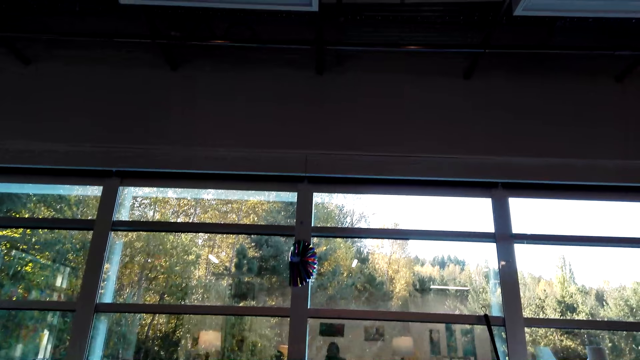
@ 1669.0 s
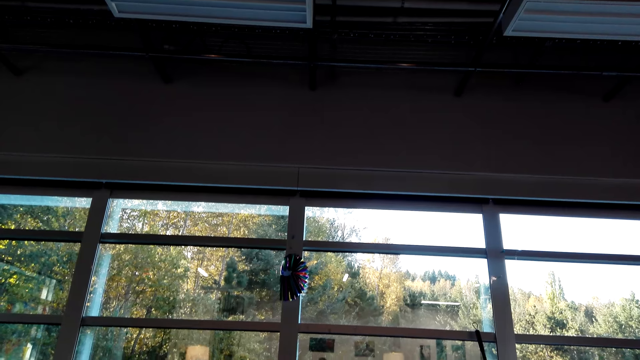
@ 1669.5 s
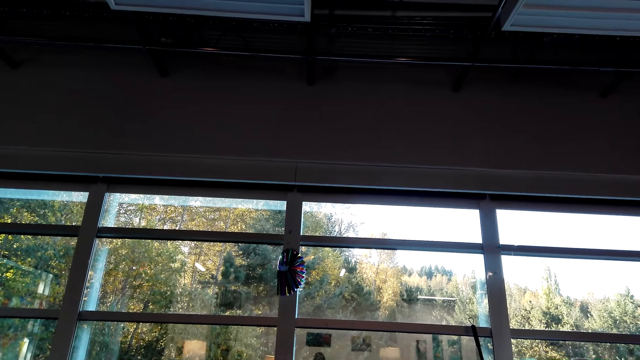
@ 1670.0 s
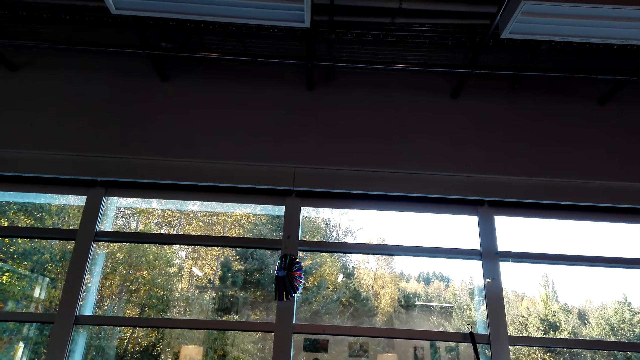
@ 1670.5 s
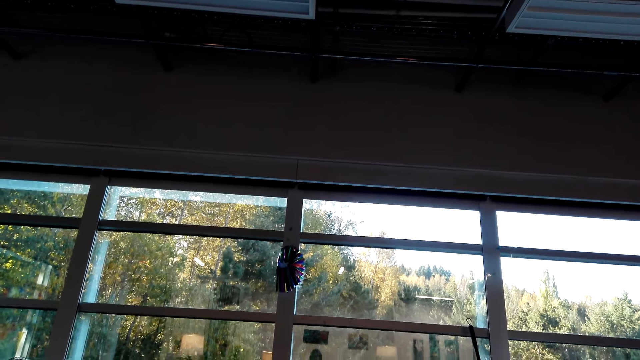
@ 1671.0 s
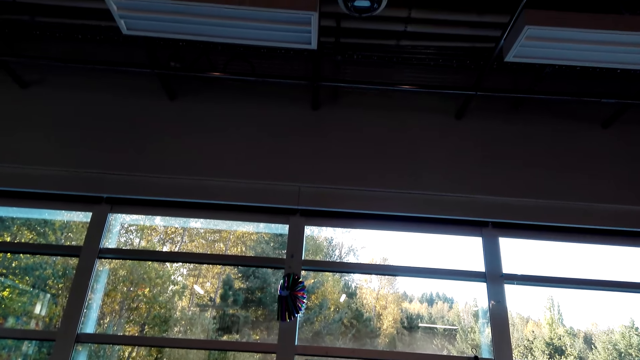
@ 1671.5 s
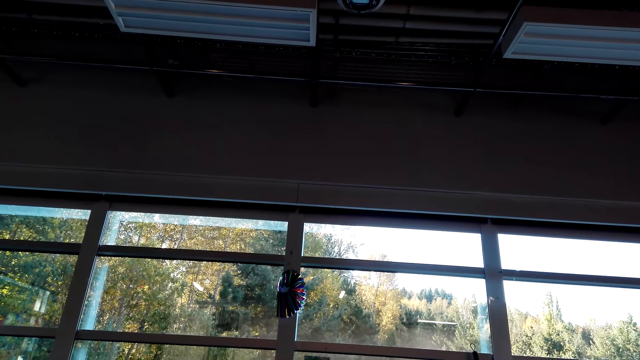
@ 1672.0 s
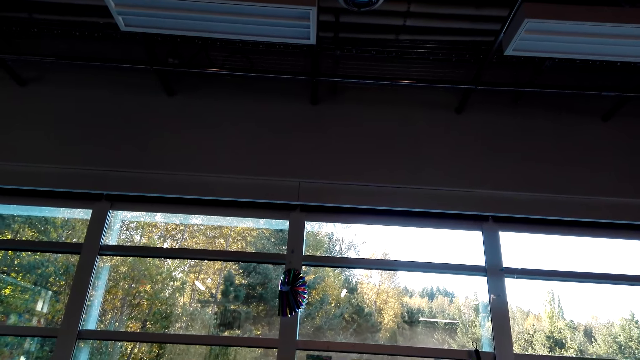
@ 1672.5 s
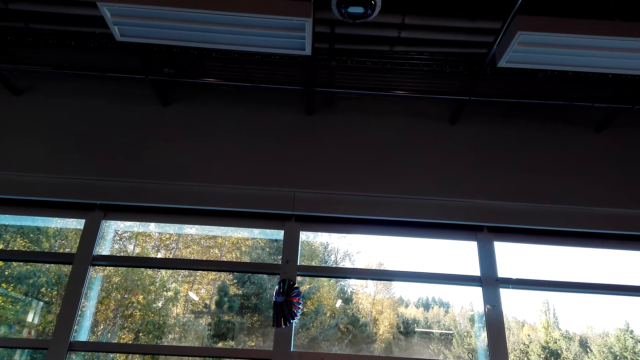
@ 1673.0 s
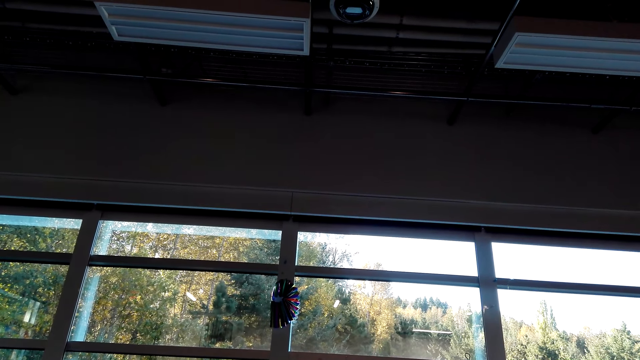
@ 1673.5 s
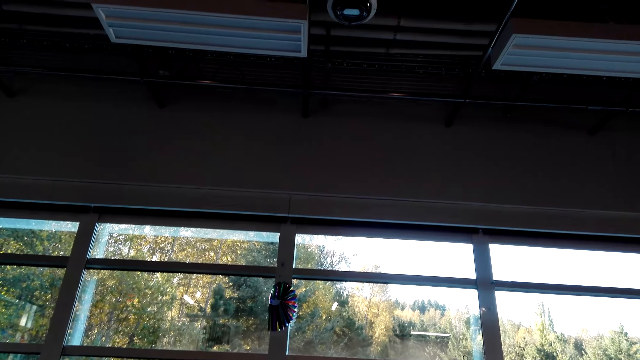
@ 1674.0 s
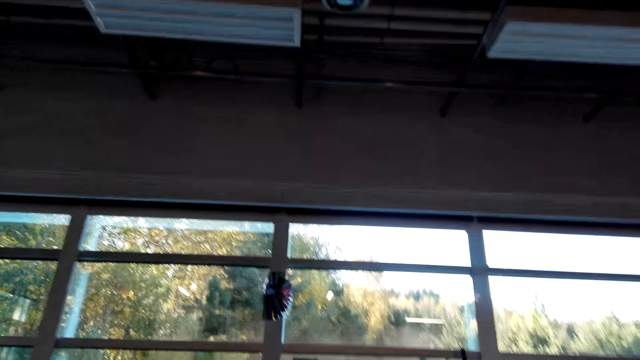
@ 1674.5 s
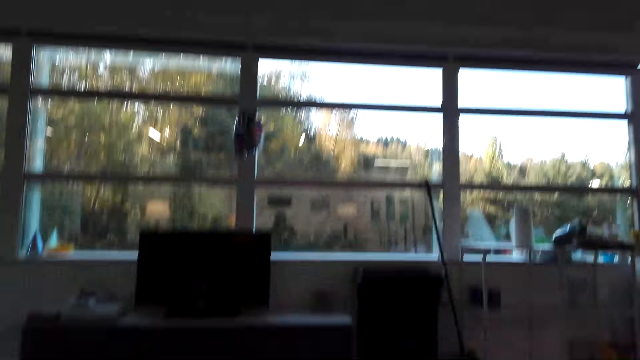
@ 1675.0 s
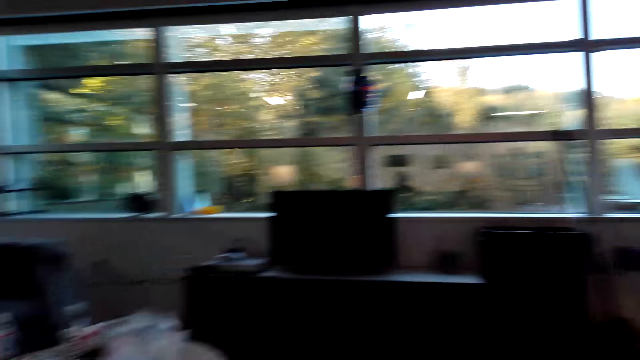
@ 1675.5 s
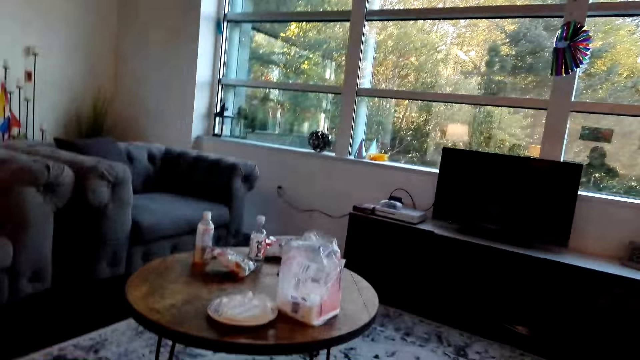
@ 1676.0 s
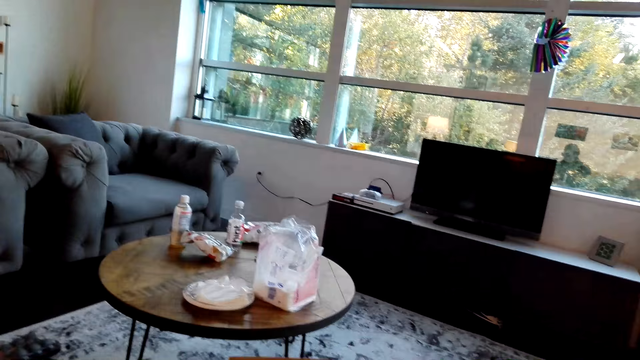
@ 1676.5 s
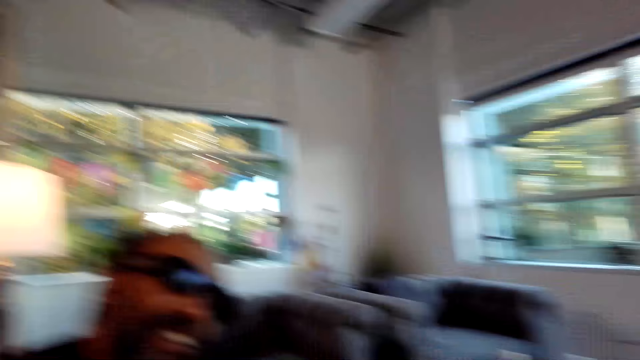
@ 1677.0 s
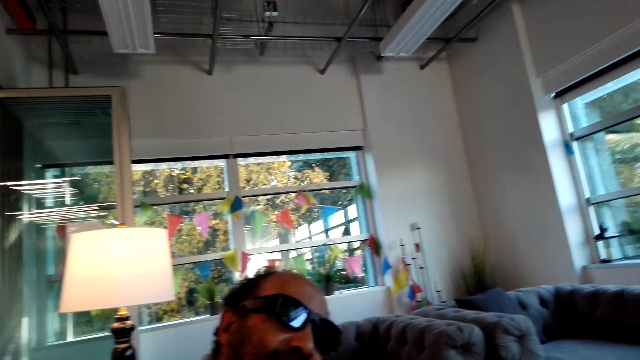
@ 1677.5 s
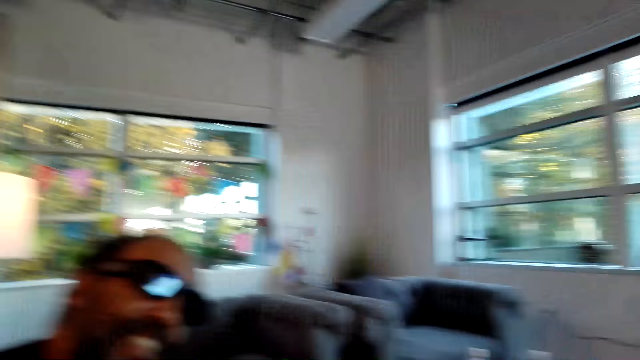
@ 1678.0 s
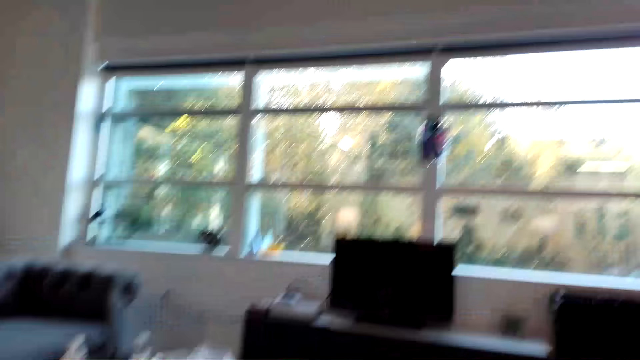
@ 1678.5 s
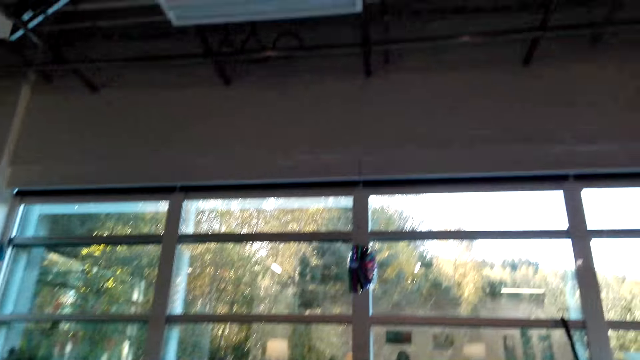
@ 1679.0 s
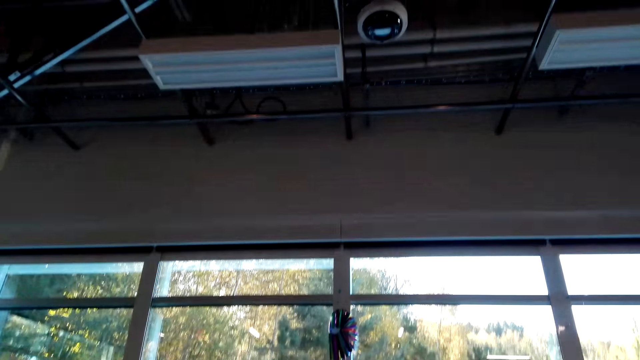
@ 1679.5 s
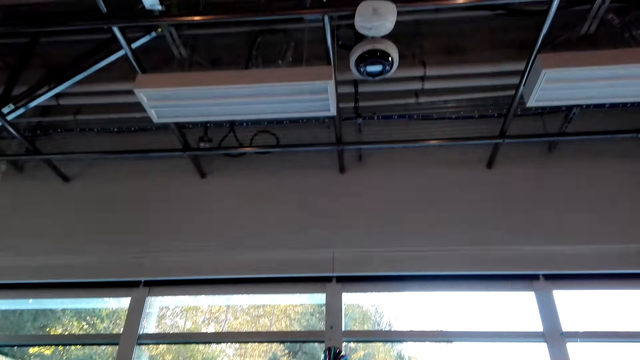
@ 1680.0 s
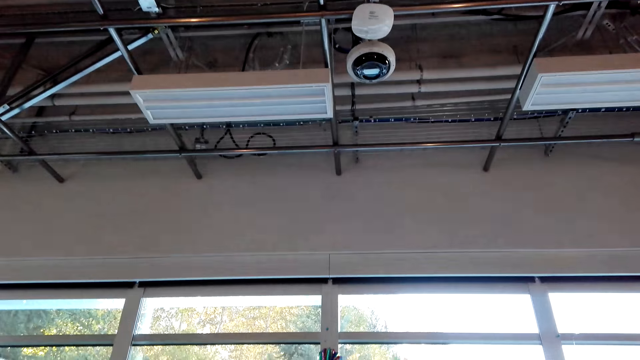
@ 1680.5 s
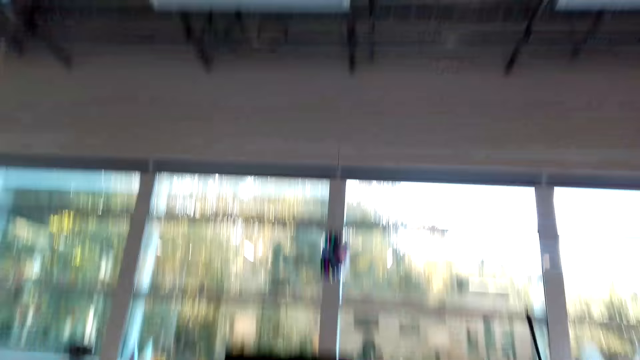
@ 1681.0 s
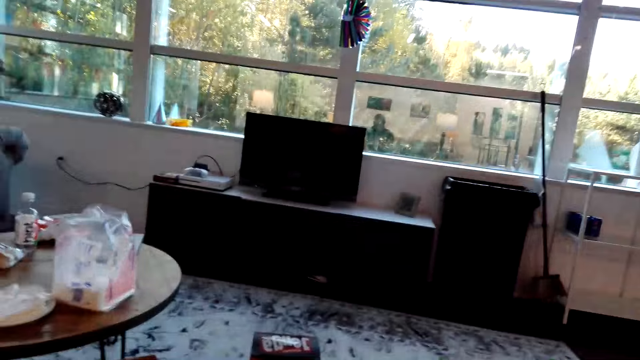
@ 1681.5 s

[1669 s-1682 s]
The camera wearer looks at the table. A man looks around. The camera wearer looks at the man. They look at the roof.

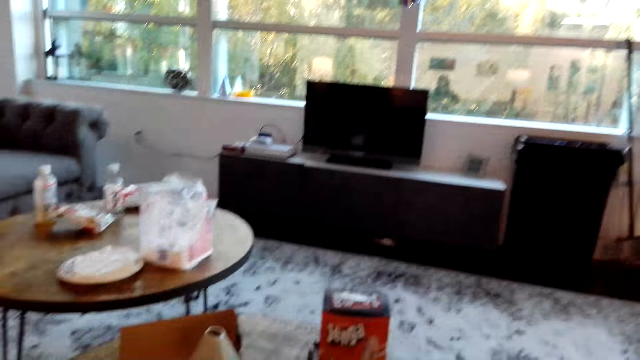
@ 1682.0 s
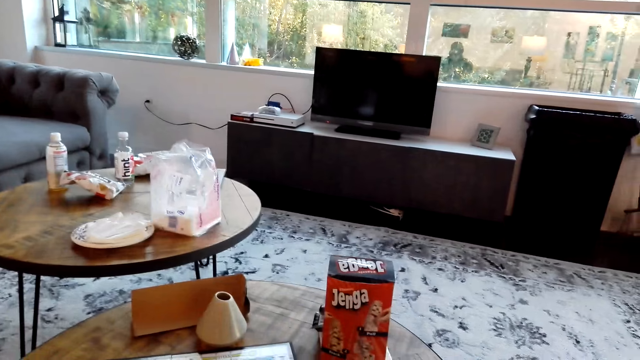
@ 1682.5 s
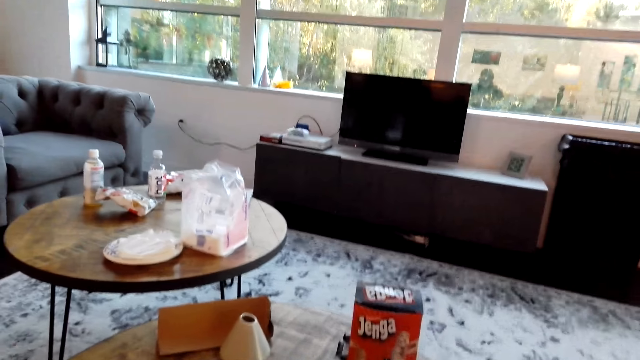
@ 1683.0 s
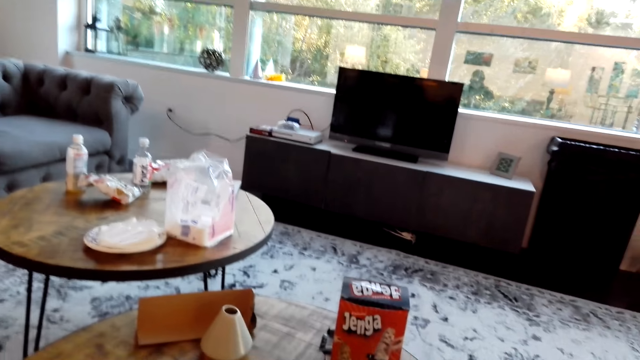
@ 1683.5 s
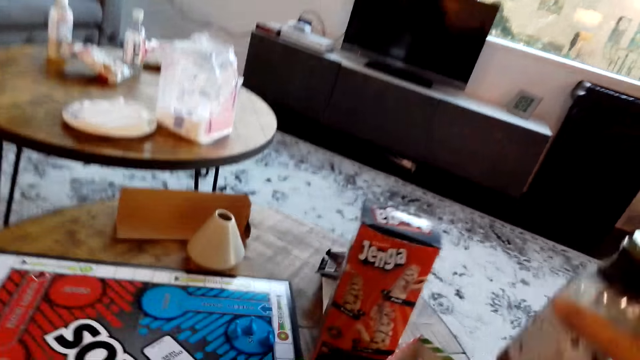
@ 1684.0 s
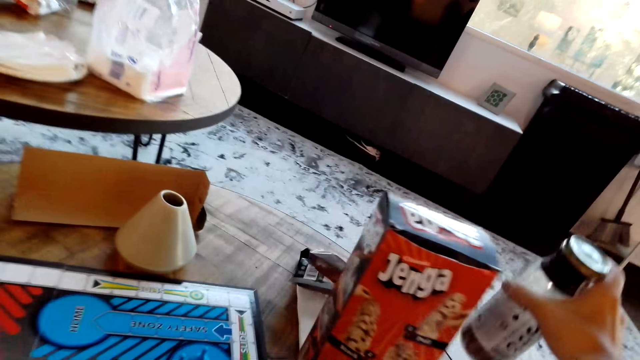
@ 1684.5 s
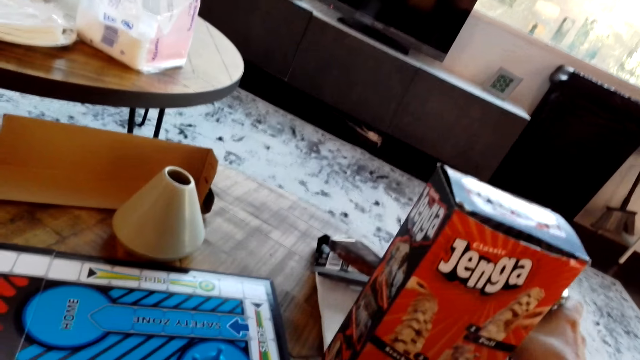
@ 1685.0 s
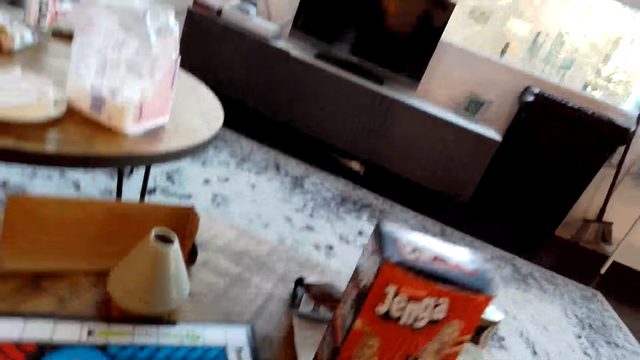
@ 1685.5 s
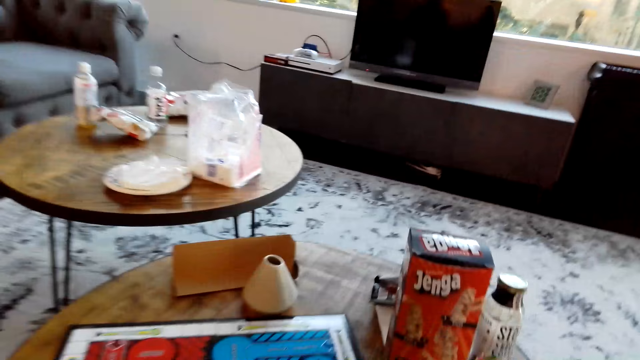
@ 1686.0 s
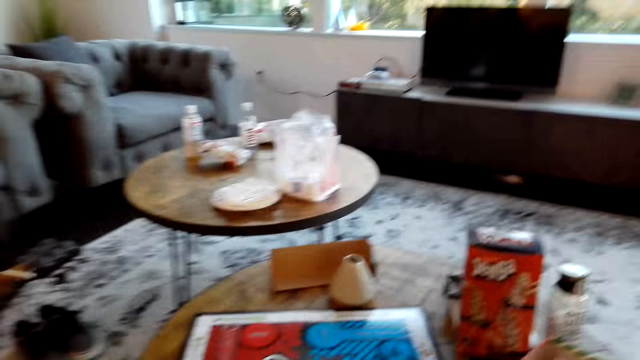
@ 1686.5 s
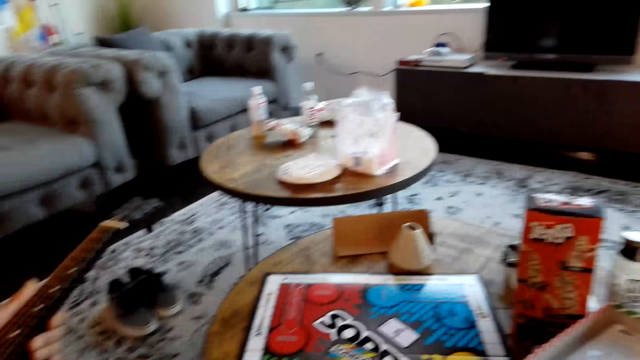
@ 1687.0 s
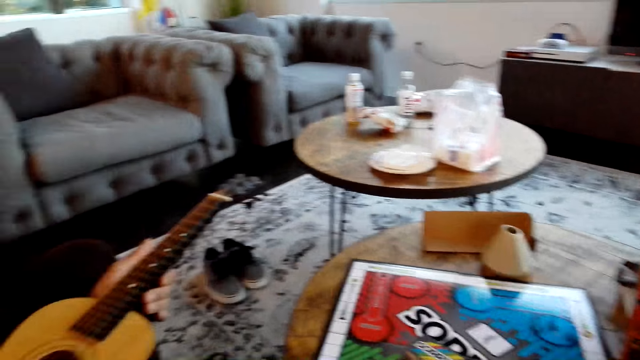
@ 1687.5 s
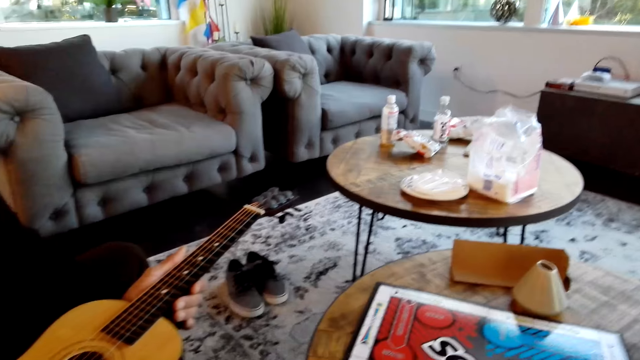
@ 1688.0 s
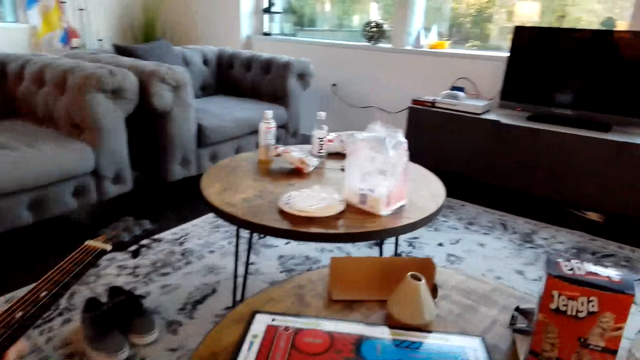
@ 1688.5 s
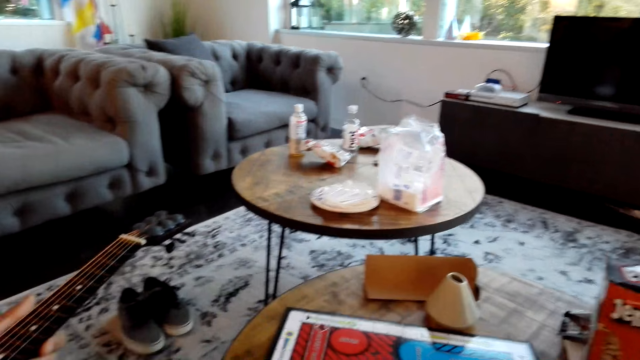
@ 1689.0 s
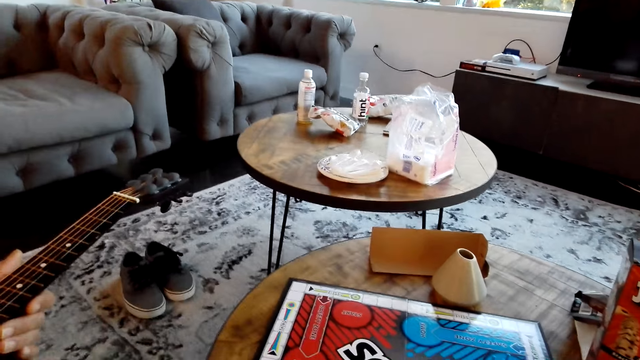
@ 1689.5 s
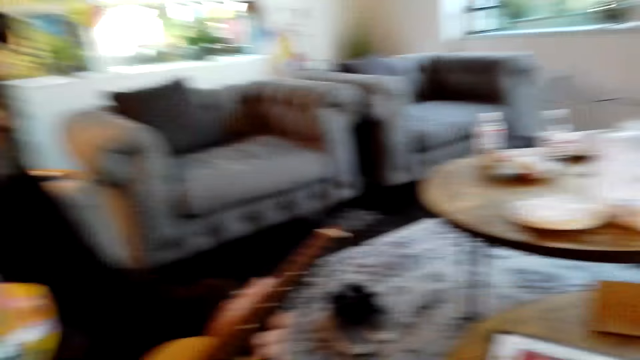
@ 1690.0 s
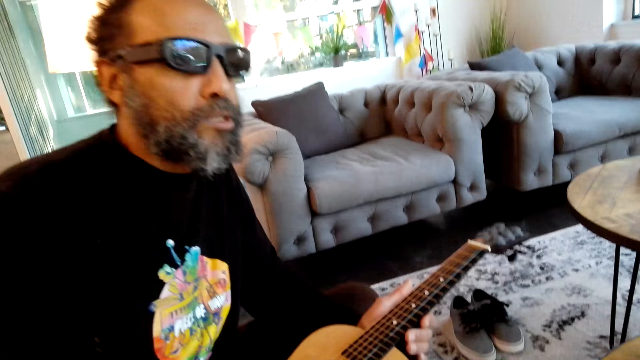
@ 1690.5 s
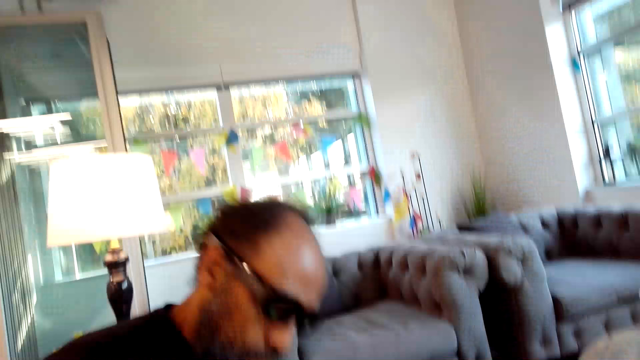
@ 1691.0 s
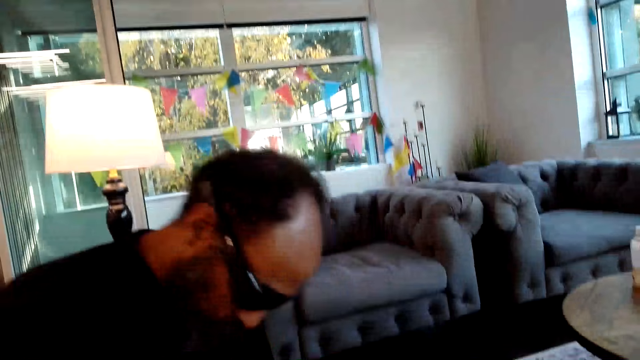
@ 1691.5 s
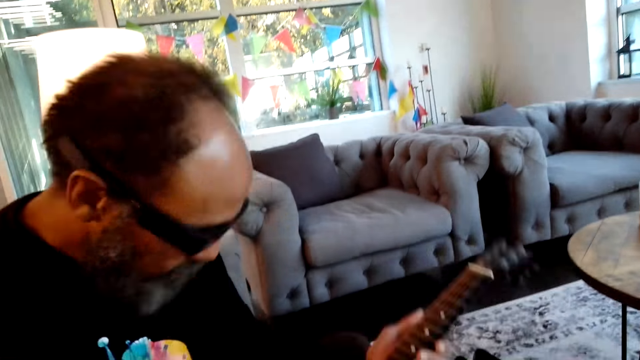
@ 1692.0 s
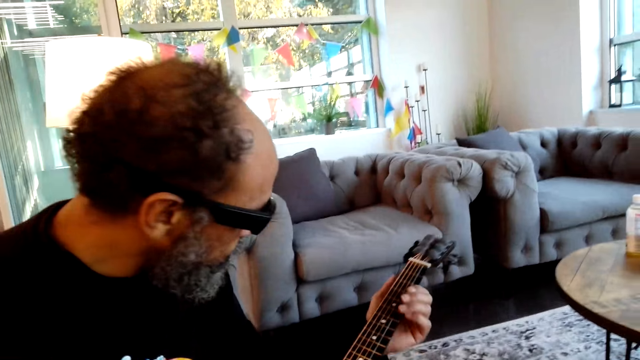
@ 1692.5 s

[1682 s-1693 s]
The camera wearer looks at the table. They put down a bottle on the table and look around. A man holds a guitar. The man plays the guitar. The camera wearer looks at the man.
